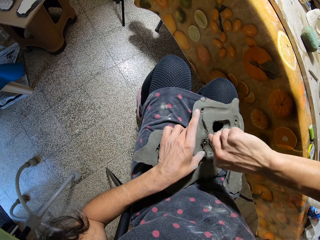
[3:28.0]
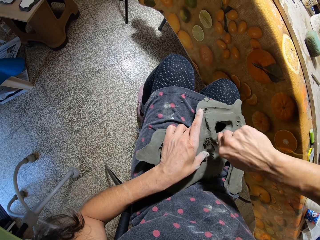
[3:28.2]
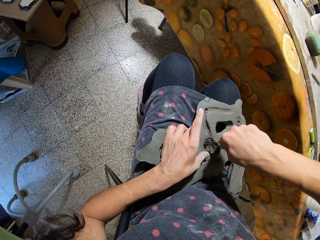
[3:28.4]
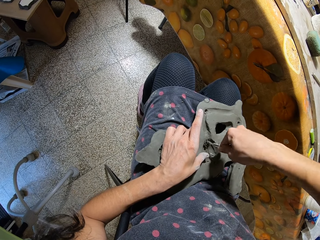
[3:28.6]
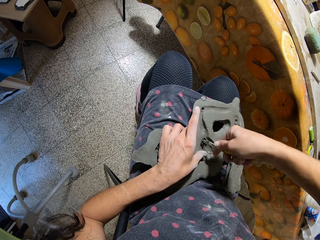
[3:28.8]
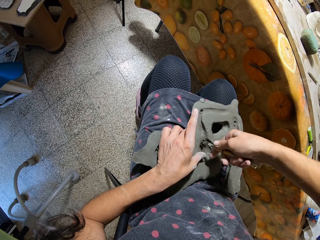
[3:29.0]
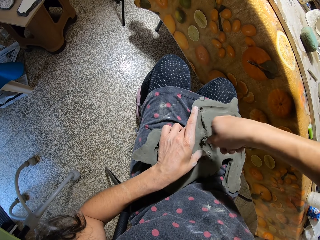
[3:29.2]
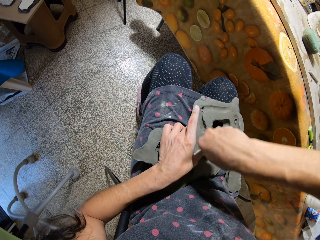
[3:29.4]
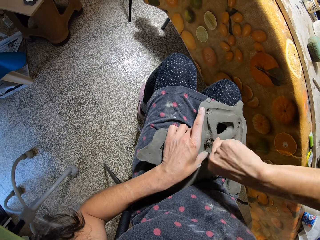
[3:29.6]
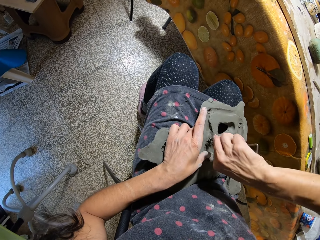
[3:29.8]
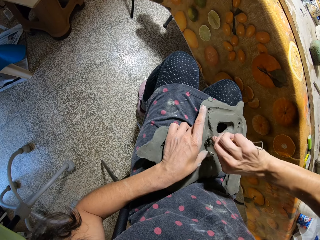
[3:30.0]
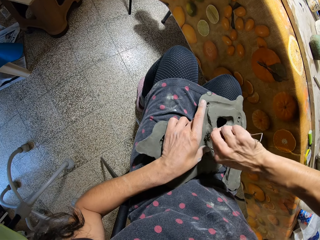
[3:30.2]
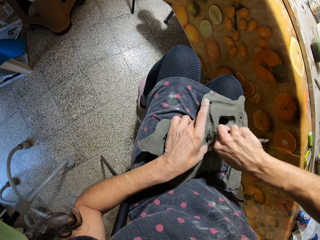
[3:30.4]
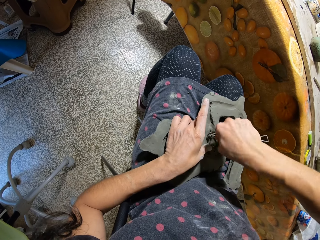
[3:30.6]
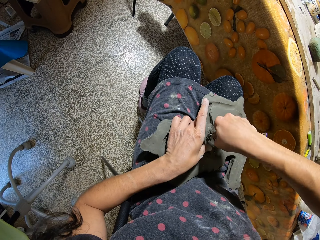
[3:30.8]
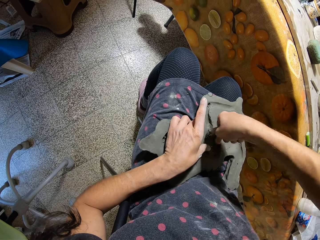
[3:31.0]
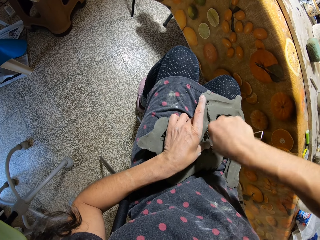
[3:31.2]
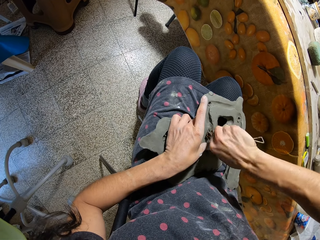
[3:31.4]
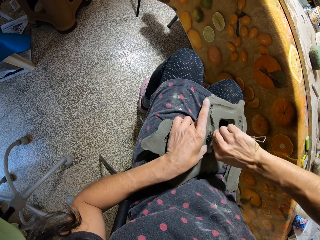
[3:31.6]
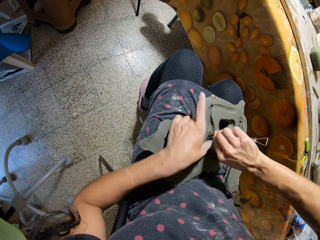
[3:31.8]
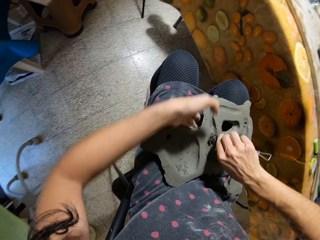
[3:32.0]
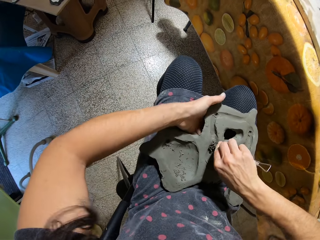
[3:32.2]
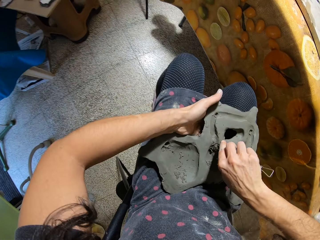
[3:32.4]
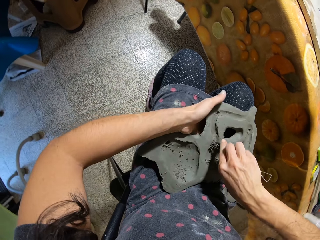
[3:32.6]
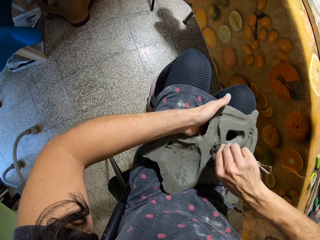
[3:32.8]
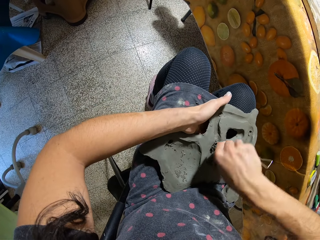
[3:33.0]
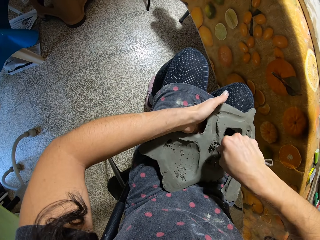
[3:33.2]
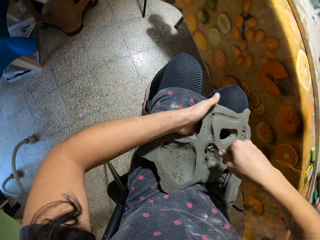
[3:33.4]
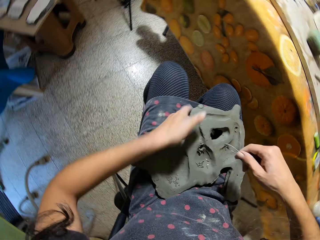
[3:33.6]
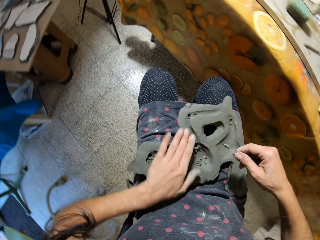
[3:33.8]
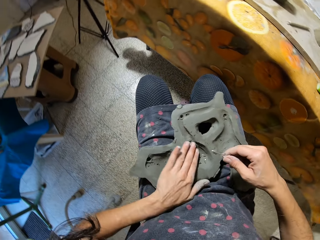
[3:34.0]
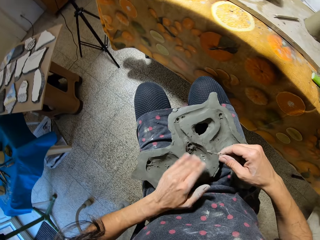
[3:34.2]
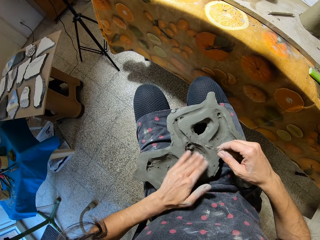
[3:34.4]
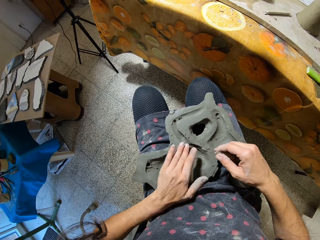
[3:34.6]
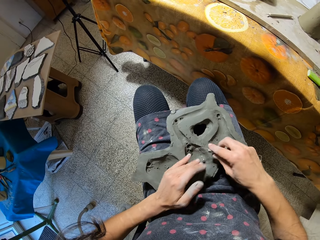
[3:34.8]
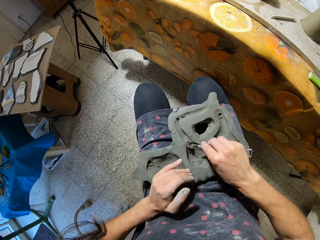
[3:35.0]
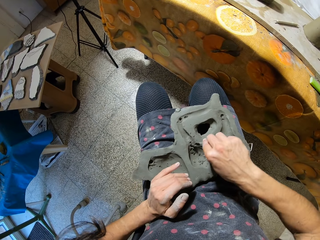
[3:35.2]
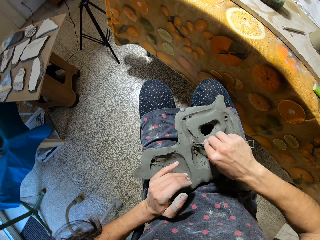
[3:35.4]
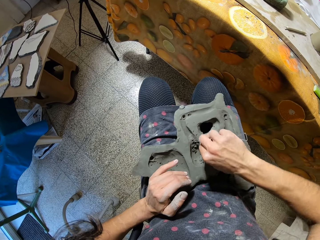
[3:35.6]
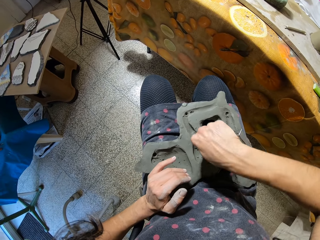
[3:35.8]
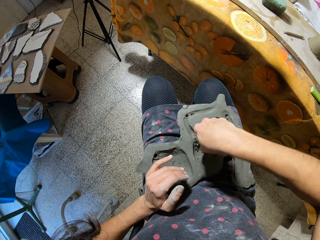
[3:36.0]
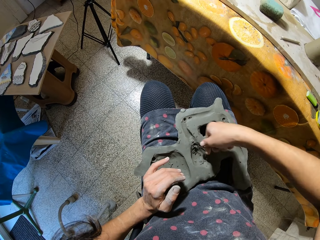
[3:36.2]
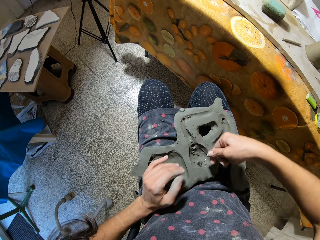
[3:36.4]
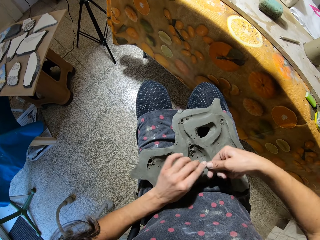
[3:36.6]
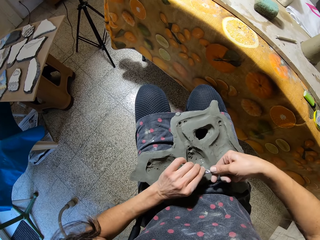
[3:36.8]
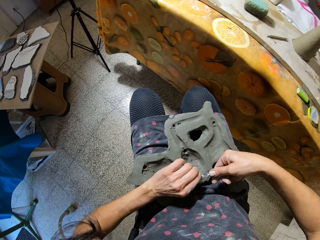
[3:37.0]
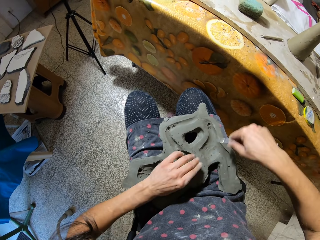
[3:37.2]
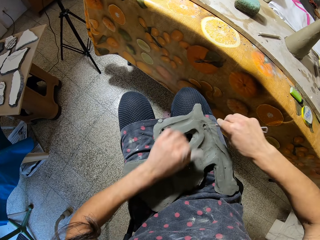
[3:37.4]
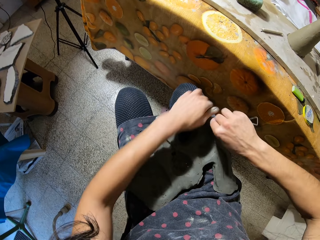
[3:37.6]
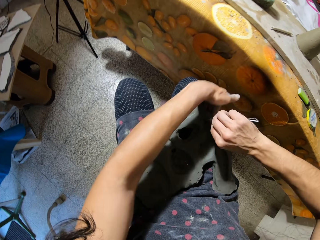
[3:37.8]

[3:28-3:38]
The camera wearer wipes the clay mold with his left hand. He drills the clay mold with the loop tool in his right hand. He cleans the loop tool in his right hand with his left hand. He holds something with both hands.

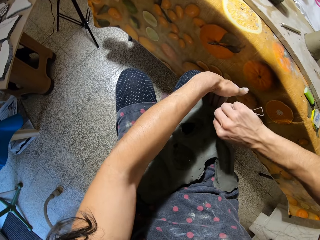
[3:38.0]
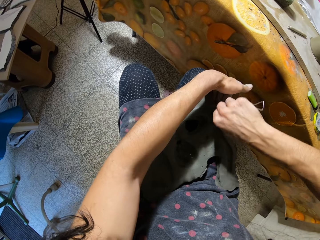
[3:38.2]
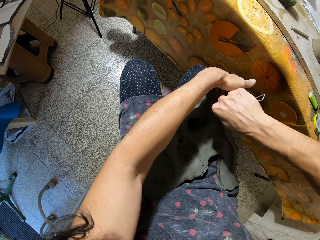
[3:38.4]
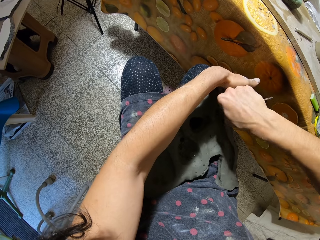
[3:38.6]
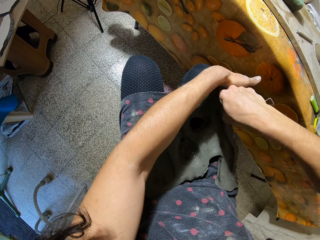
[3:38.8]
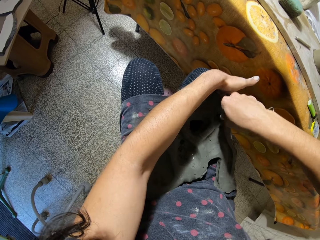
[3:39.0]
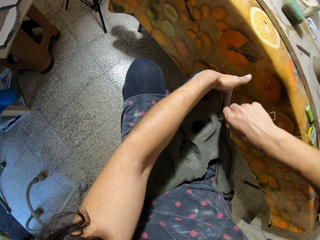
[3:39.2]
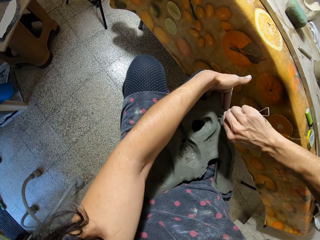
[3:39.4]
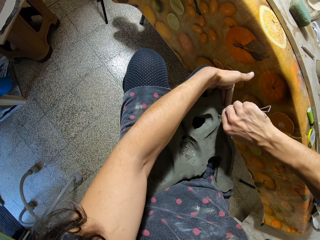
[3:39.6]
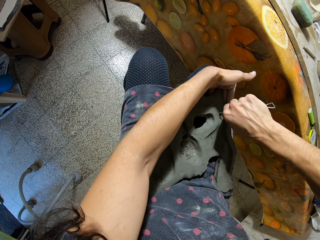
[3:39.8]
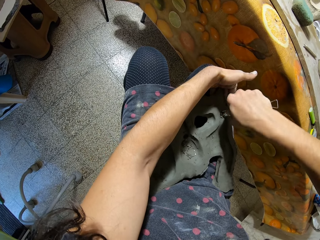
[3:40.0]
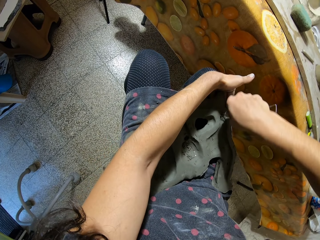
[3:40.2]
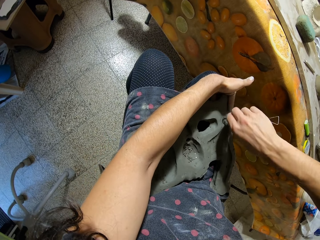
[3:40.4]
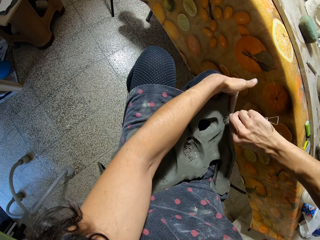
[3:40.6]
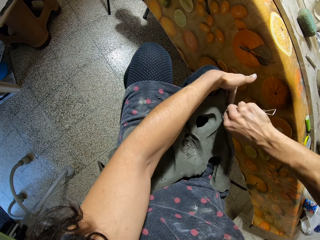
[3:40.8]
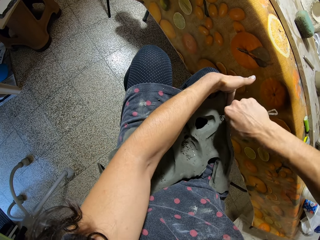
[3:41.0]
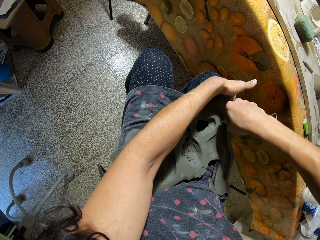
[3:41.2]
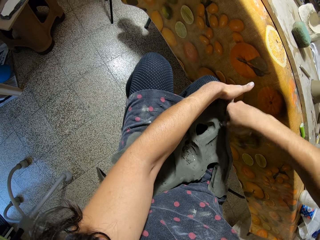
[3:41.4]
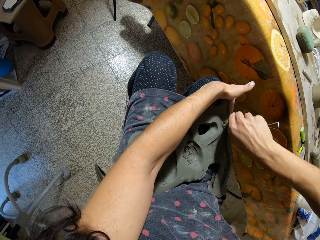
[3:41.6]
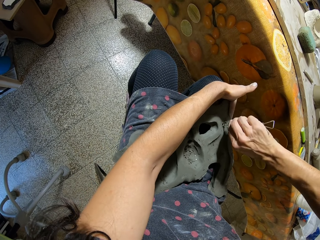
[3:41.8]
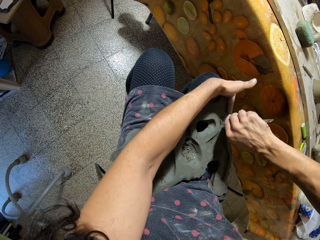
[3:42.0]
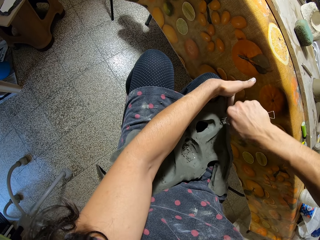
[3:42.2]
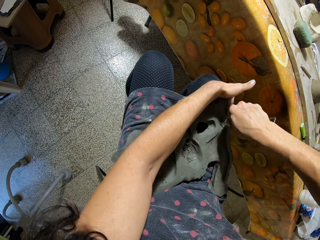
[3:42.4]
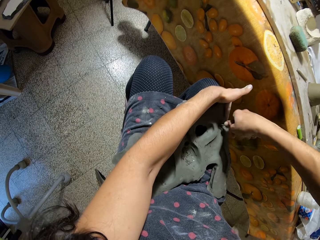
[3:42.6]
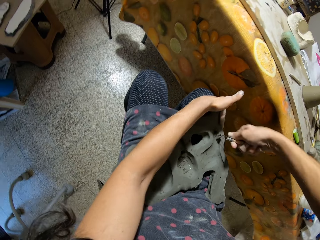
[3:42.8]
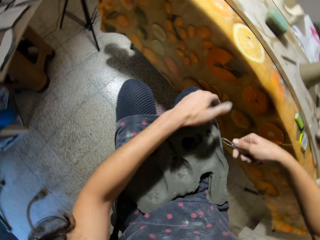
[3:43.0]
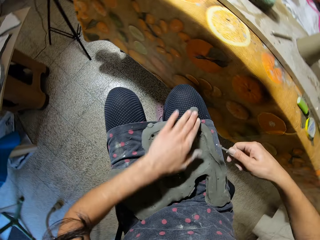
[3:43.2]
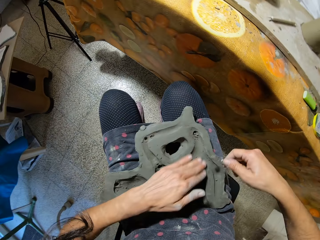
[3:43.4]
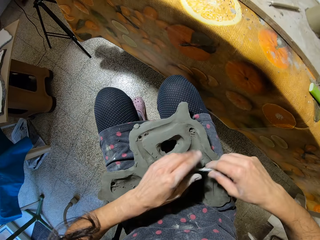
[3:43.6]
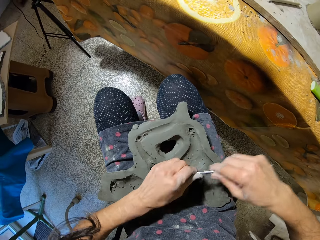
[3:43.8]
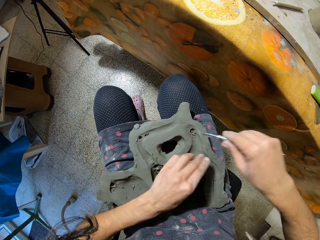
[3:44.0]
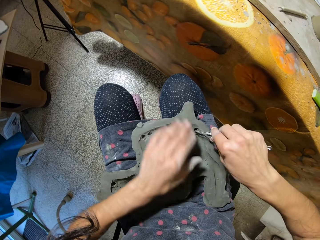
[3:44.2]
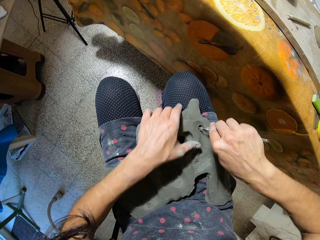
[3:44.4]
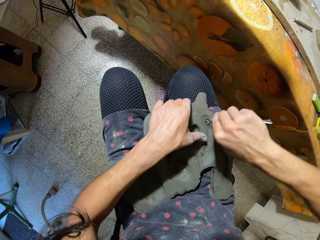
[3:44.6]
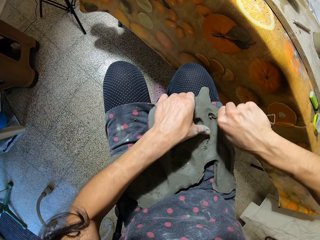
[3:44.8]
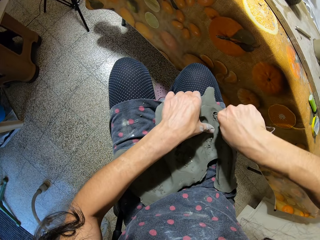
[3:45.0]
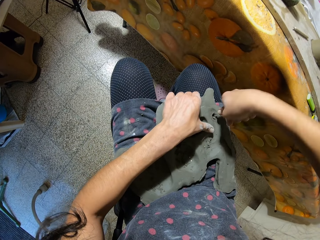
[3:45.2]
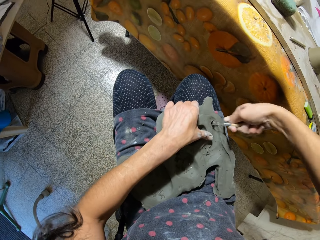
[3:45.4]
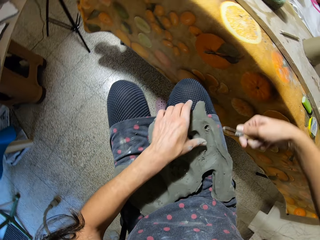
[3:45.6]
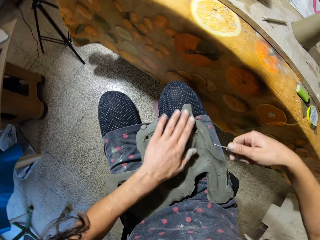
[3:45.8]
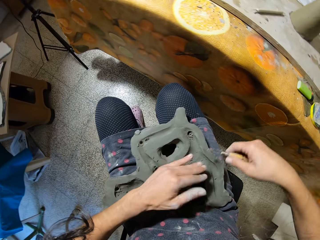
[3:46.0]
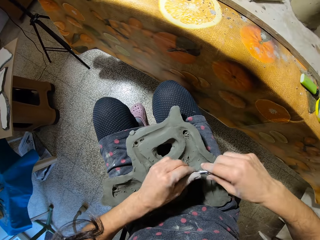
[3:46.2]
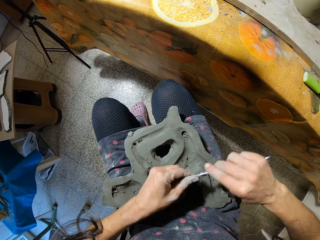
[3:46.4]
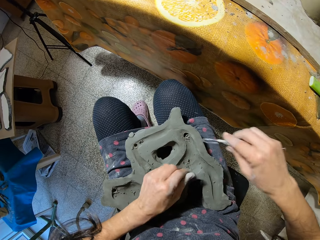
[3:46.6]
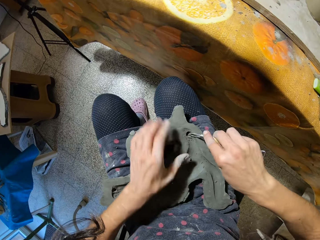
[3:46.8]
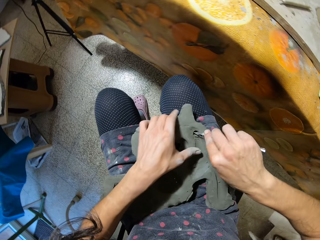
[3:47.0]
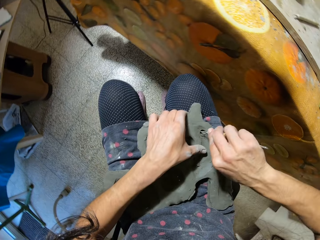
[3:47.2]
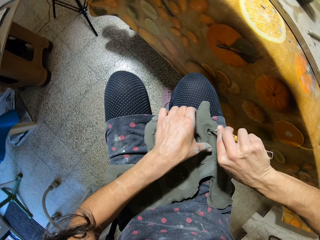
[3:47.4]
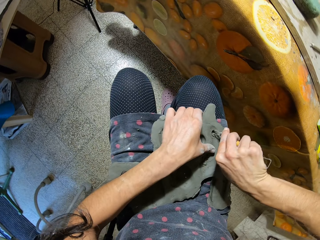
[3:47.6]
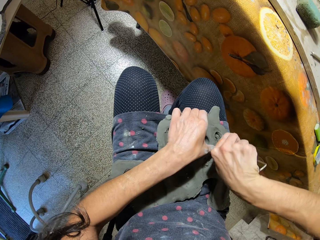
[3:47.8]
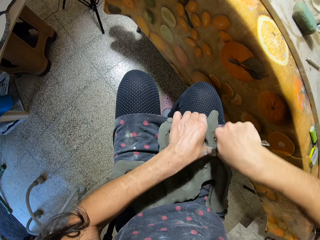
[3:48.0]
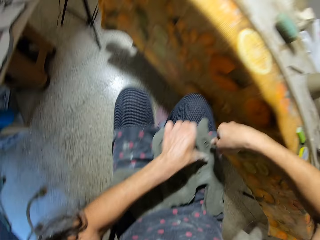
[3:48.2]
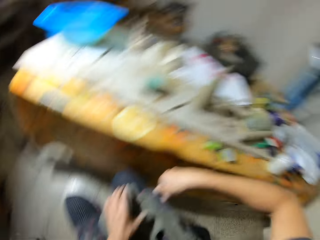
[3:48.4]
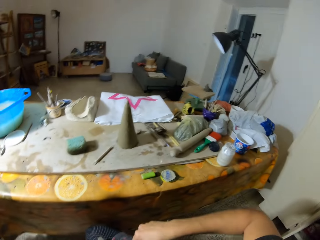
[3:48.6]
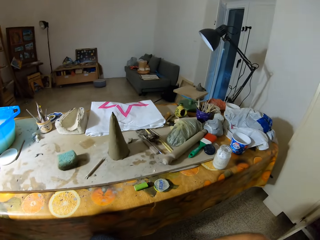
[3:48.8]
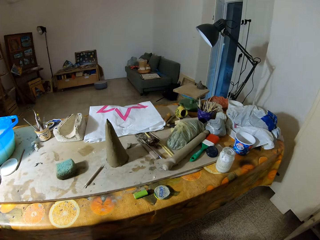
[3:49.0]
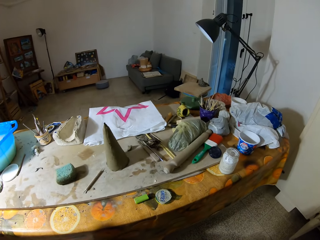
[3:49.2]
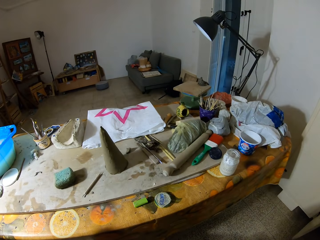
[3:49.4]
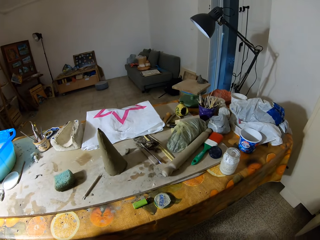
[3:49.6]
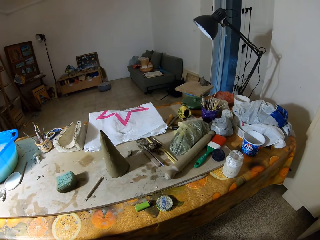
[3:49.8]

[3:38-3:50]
The camera wearer drills the clay mold or sculpture with the loop tool in his right hand and holds the clay mold with his left hand. He wipes the clay mold with his left hand. He cleans the loop tool in his right hand with his left hand. He removes something from the sculpture with his right hand. He holds something with both hands. He drills the clay mold with the loop tool in his right hand and holds the clay mold with his left hand. He wipes the clay mold with his left hand. He removes his left hand from the sculpture. He cleans the loop tool in his right hand with his left hand. He drills the clay mold with the loop tool in his right hand. He holds the clay mold with his left hand. He looks around.
